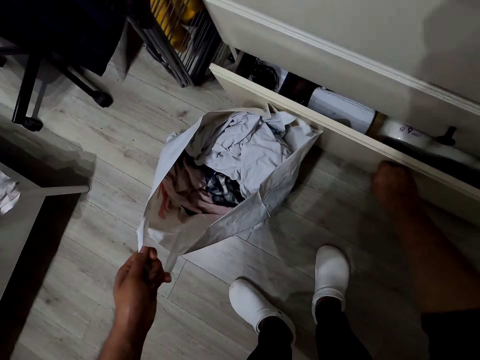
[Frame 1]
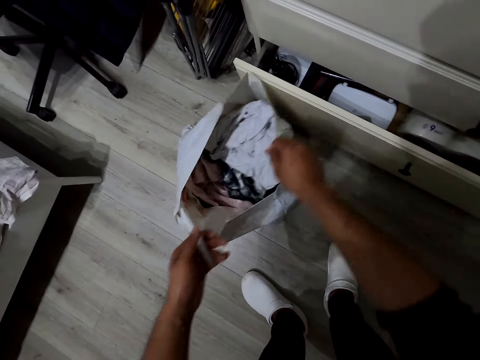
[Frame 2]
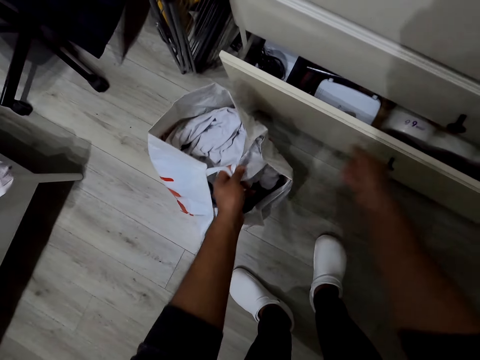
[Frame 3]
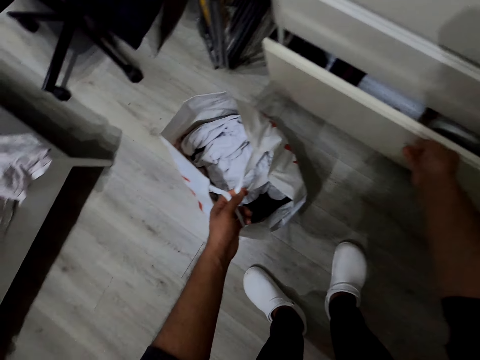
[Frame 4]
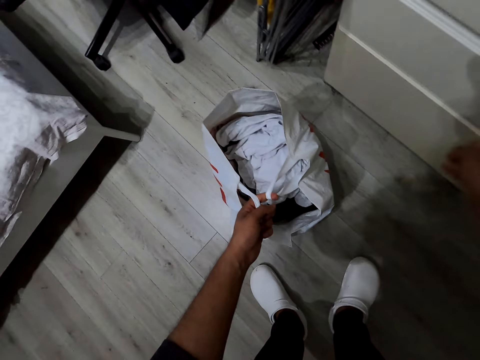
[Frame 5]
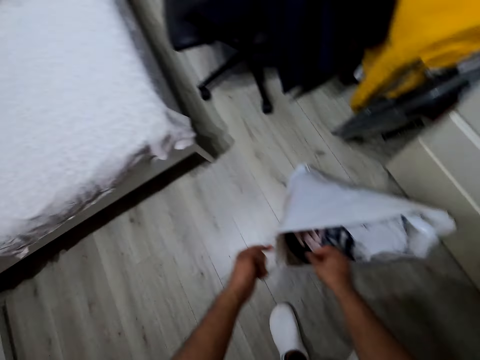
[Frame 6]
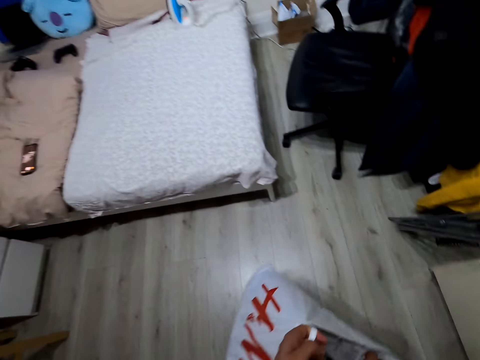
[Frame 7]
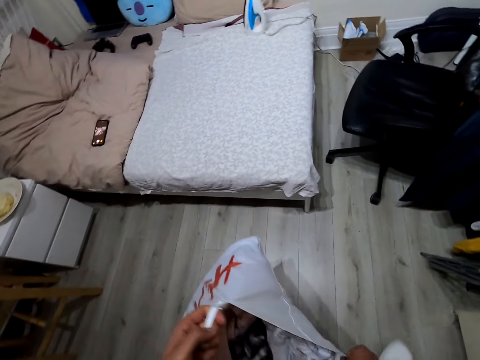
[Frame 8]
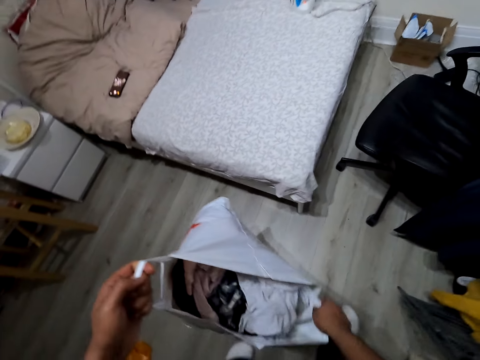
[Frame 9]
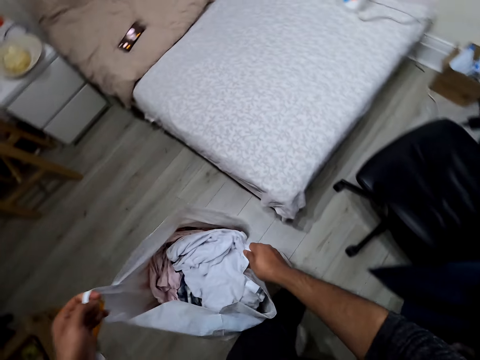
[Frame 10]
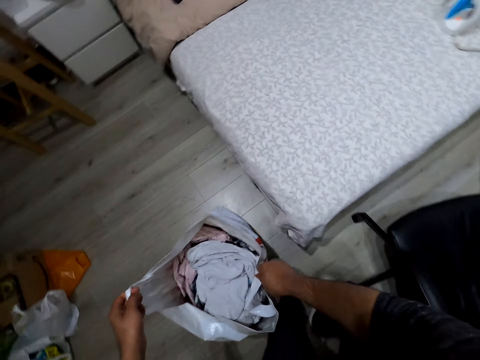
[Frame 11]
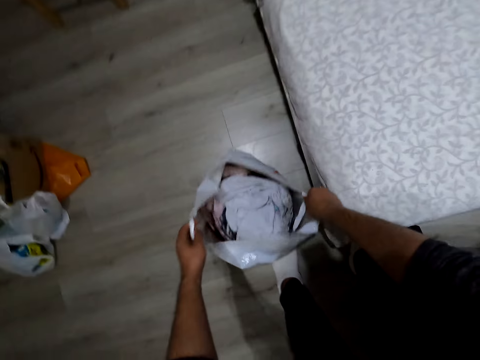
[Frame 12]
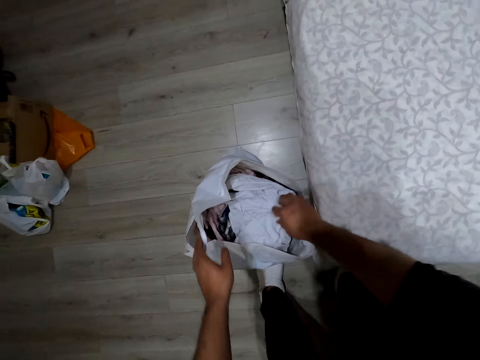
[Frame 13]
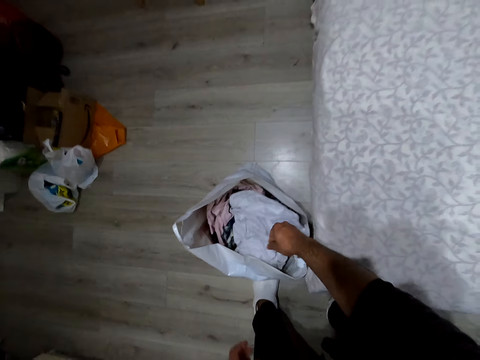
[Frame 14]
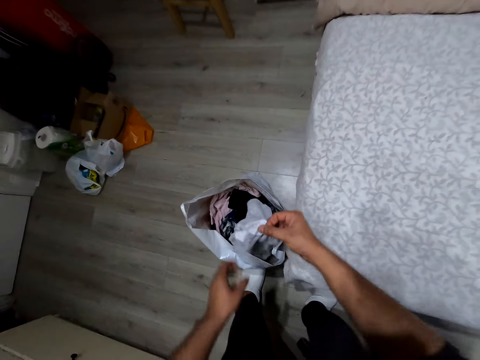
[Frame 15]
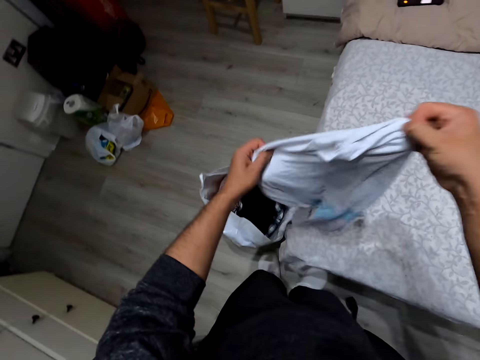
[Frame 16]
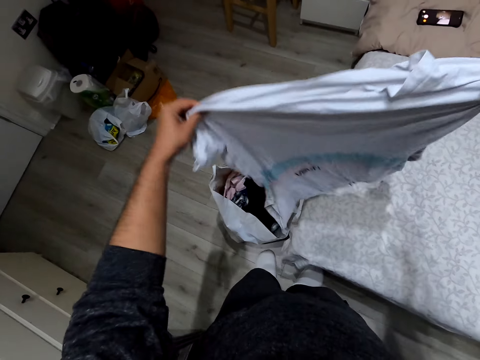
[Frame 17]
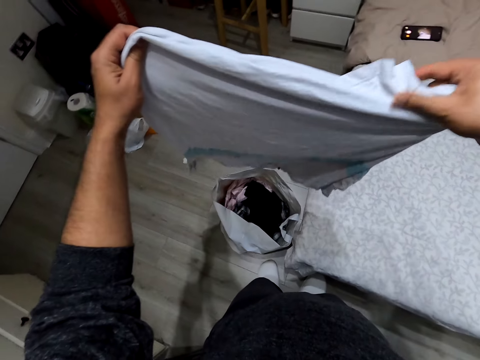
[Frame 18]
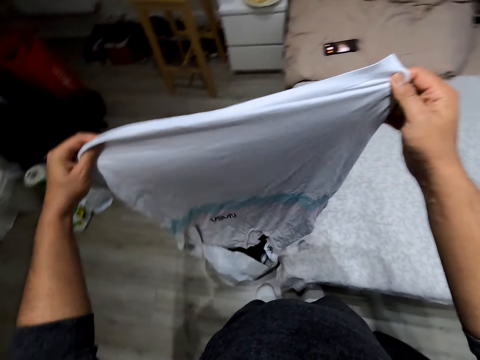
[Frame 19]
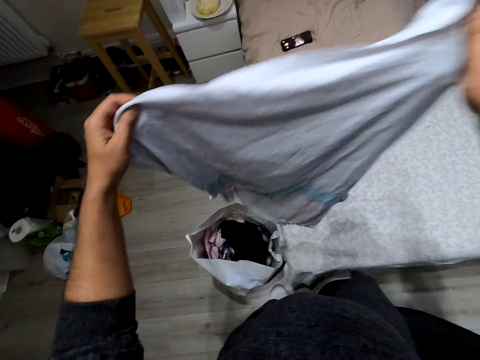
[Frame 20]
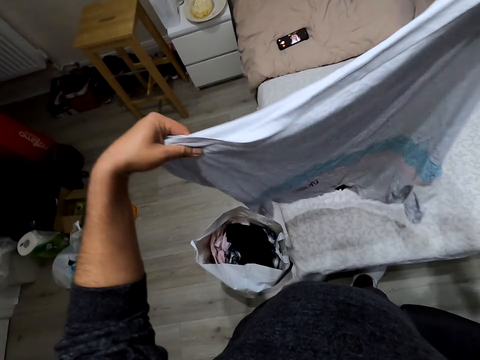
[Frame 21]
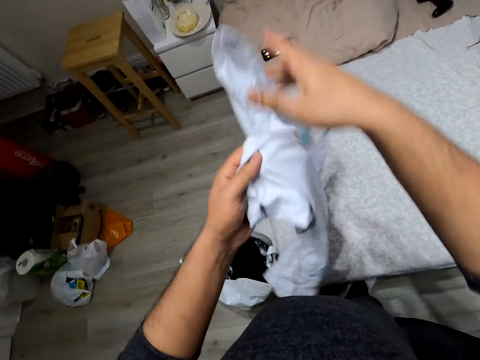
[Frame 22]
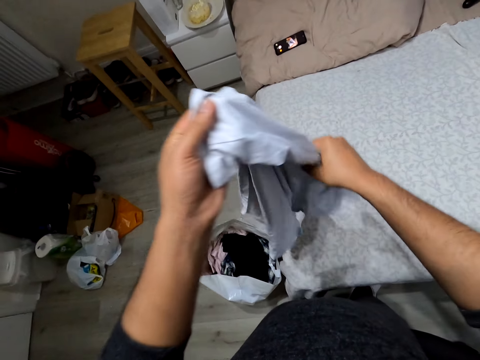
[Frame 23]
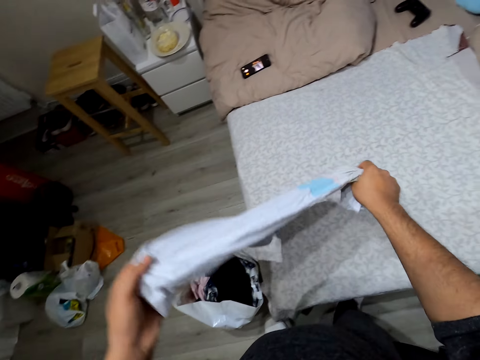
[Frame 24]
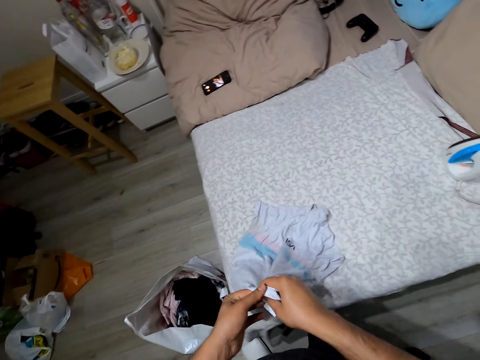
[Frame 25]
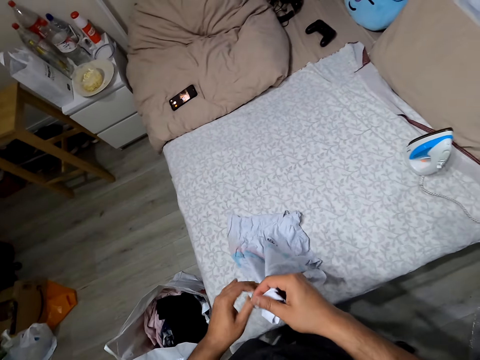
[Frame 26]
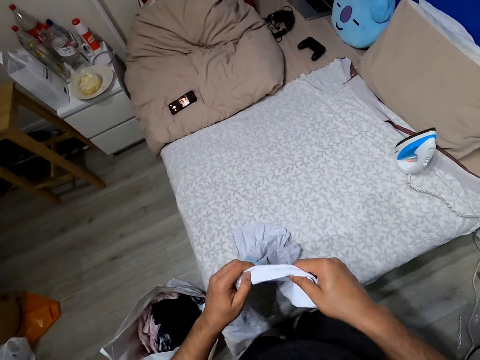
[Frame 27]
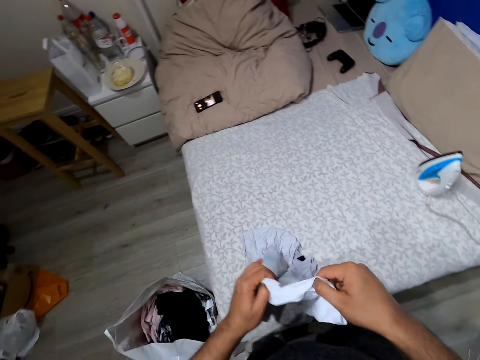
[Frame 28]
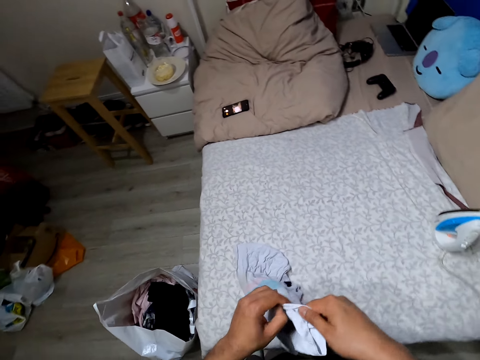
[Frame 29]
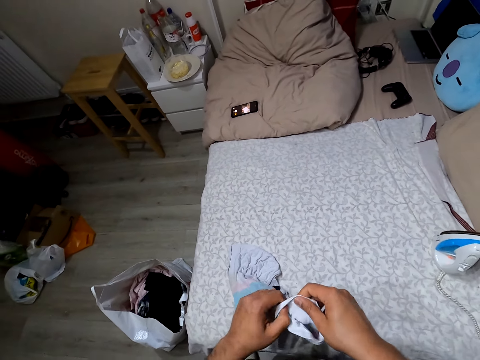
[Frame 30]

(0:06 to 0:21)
The camera wearer opens a drawer. They hold a shopping bag. They close the drawer. They lift a packaging bag. They walk around. They drop the packaging bag. They pick up a shirt or cloth. They turn the cloth. They drop part of the cloth. They lift the cloth.

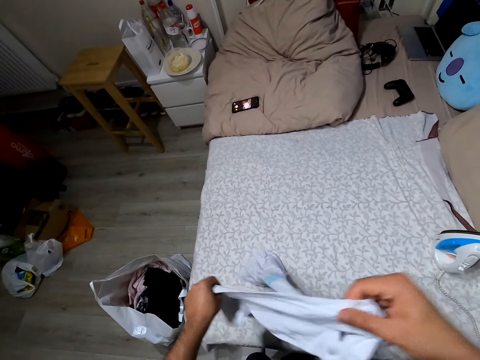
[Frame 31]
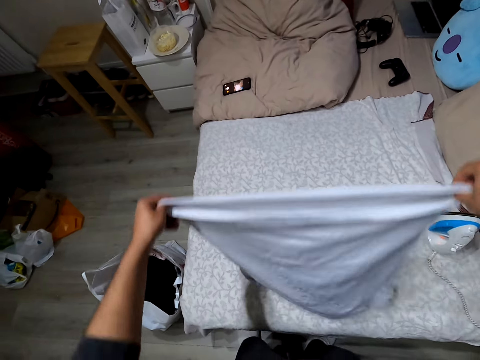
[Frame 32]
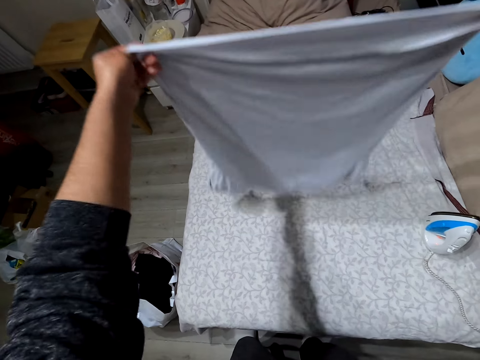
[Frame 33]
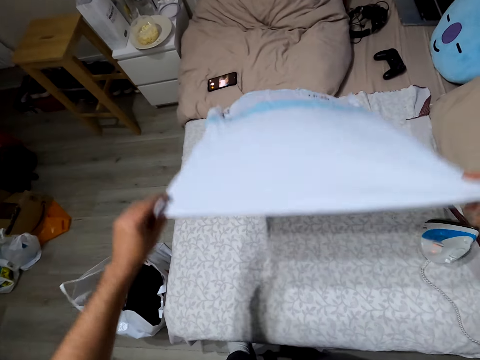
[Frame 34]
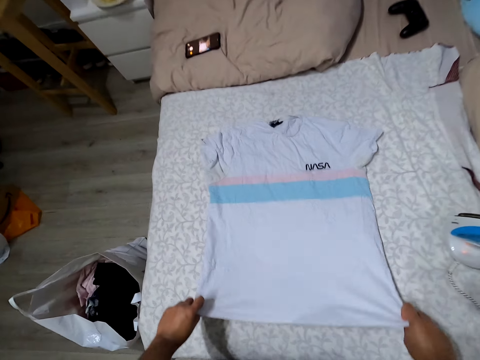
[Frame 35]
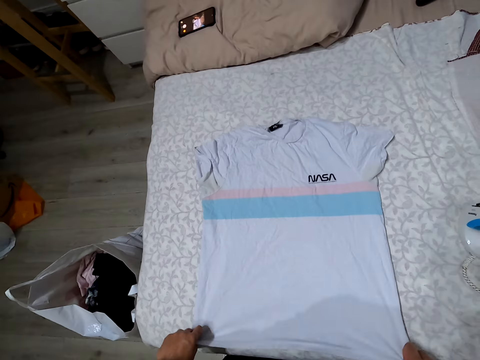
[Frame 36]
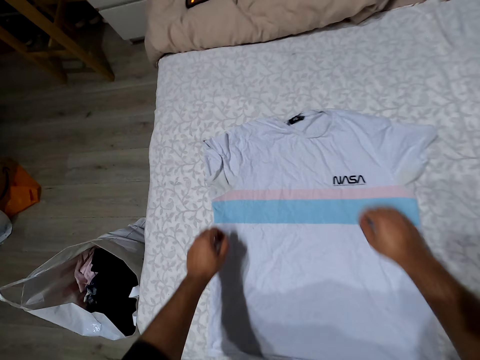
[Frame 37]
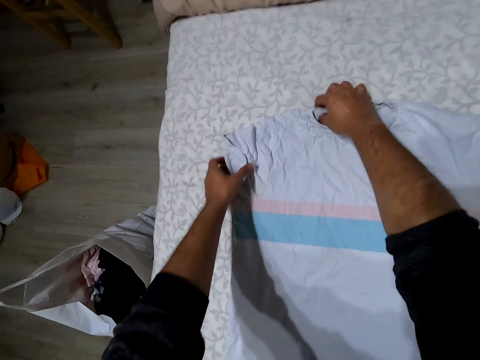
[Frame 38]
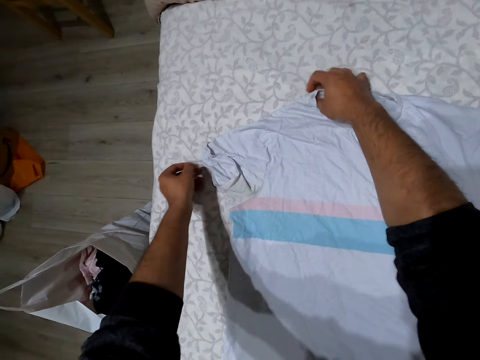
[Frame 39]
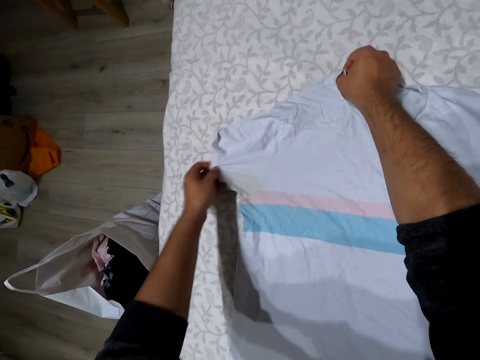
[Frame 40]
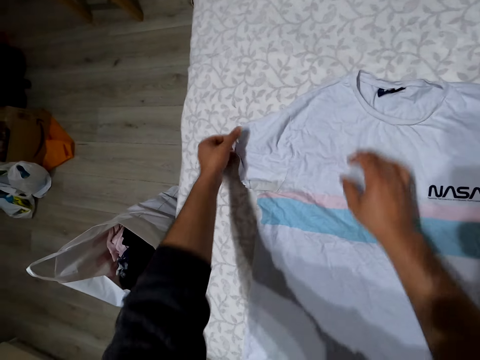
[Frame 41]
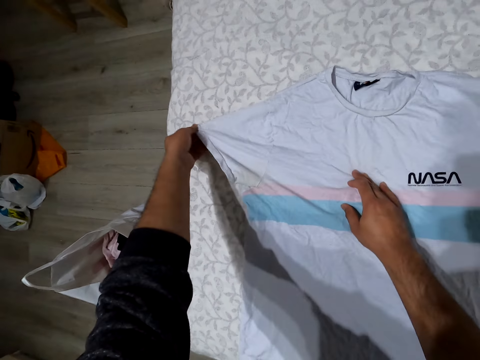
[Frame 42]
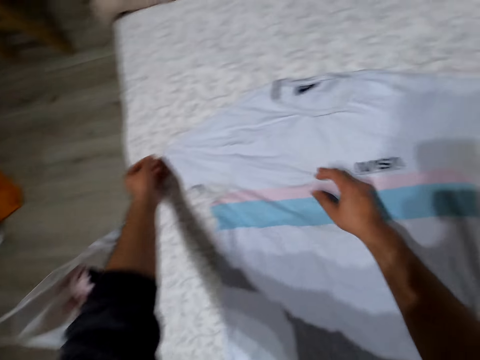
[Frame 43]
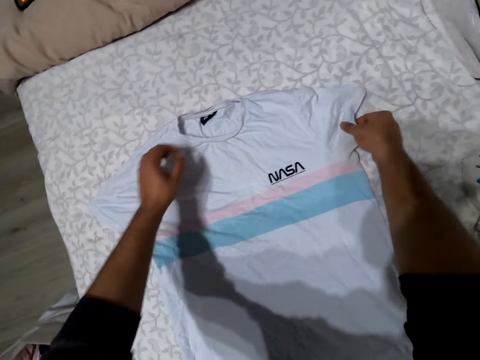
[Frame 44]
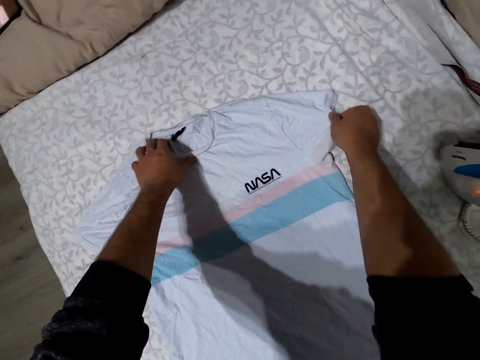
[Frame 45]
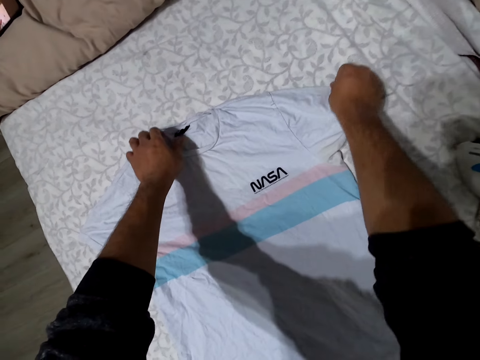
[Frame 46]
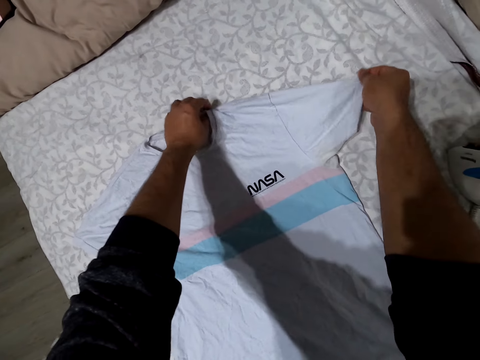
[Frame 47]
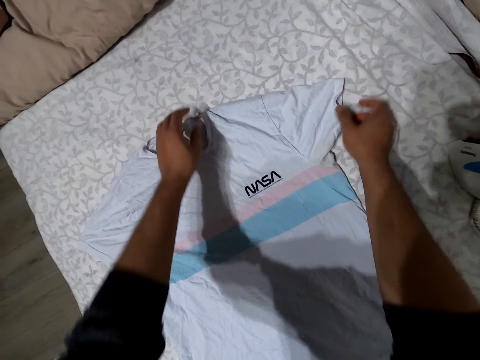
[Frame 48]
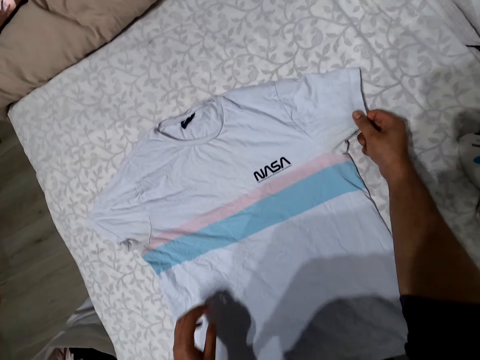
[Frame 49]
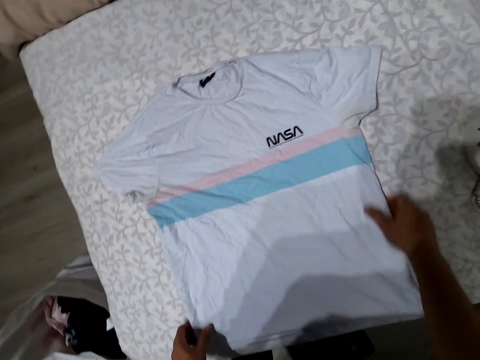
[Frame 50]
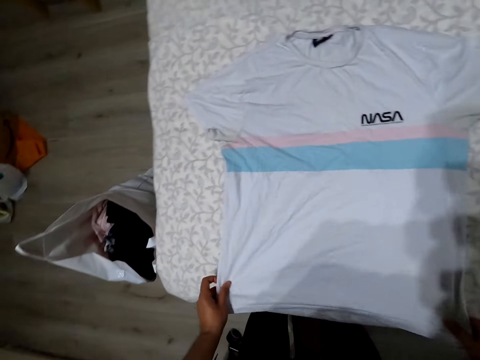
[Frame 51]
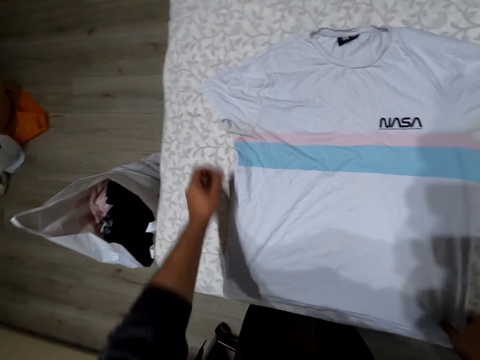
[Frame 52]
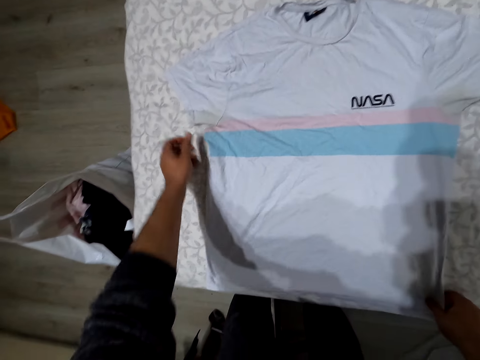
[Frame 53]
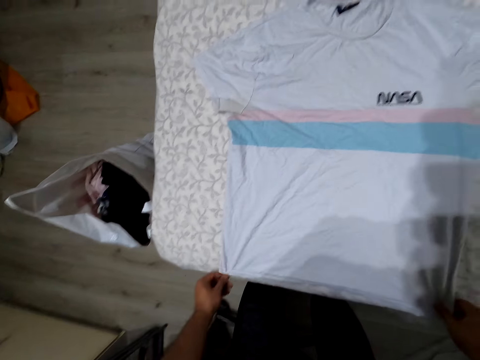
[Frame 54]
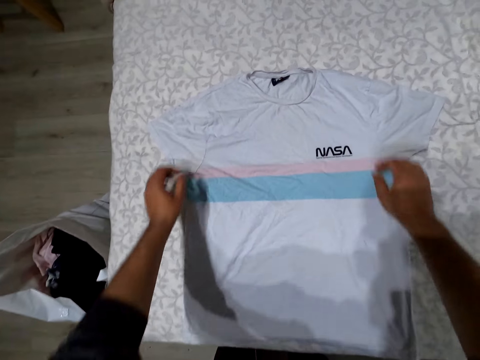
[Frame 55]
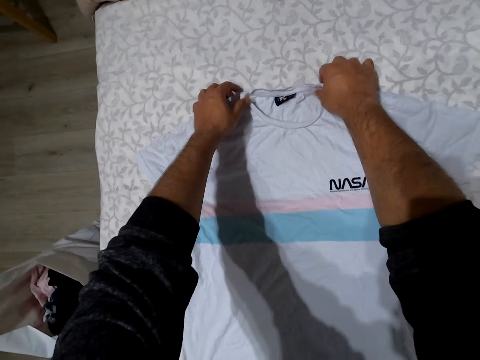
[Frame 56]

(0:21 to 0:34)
The camera wearer spreads the shirt. They drop the cloth. They straighten the cloth.
